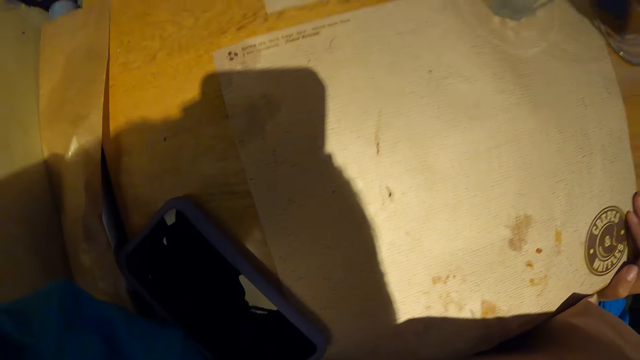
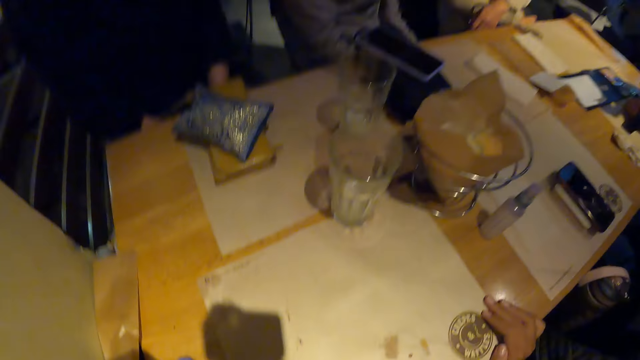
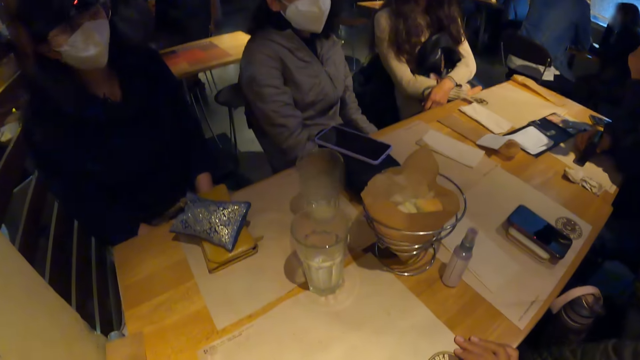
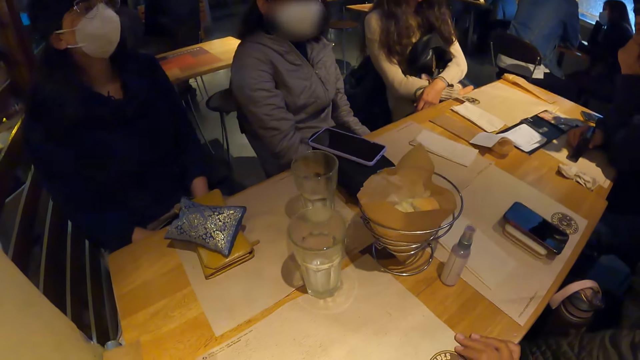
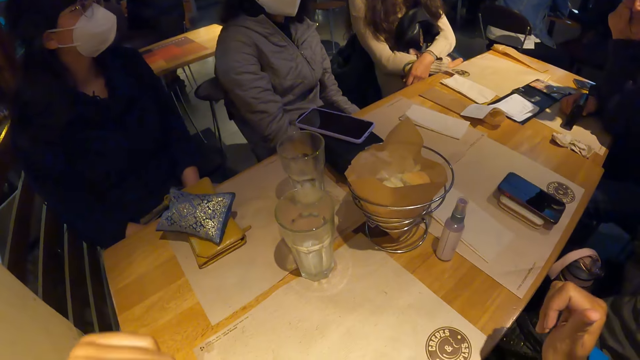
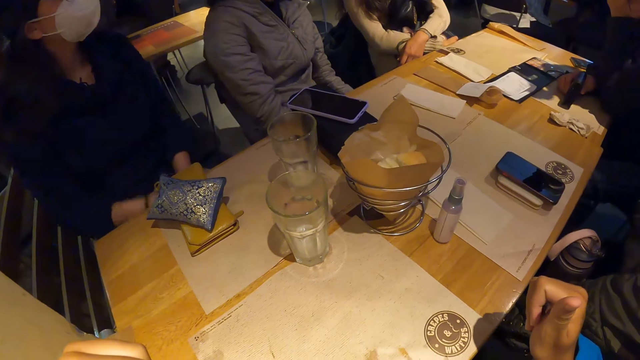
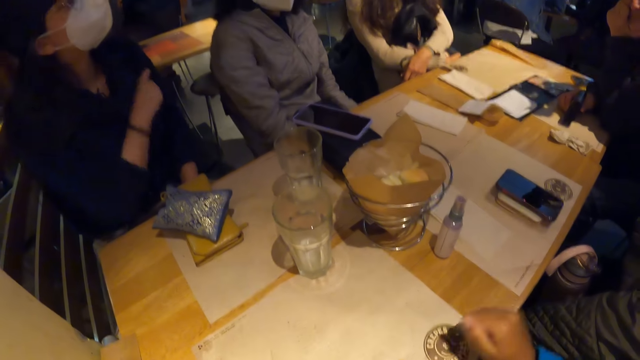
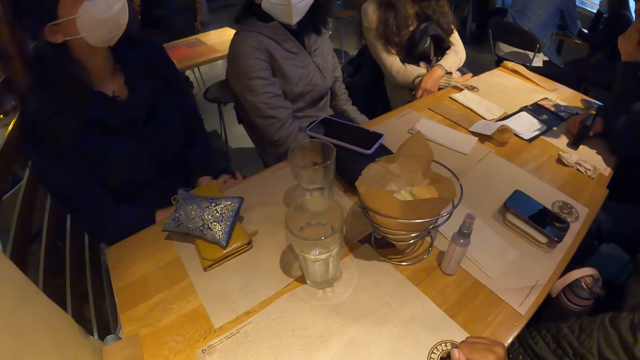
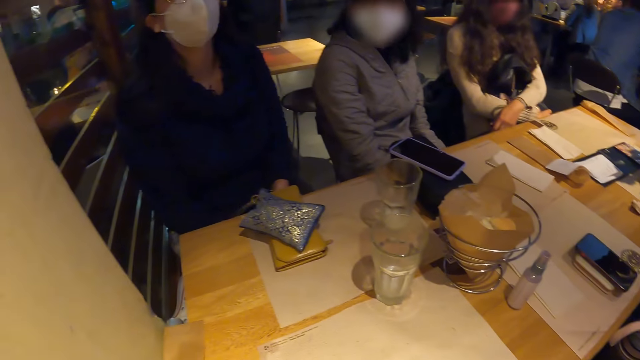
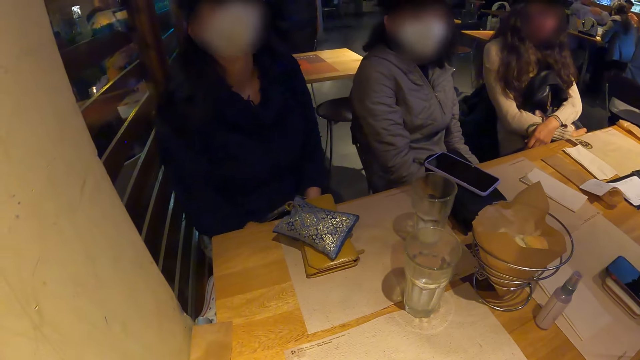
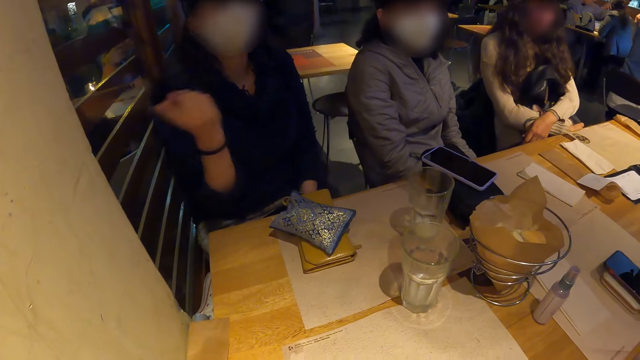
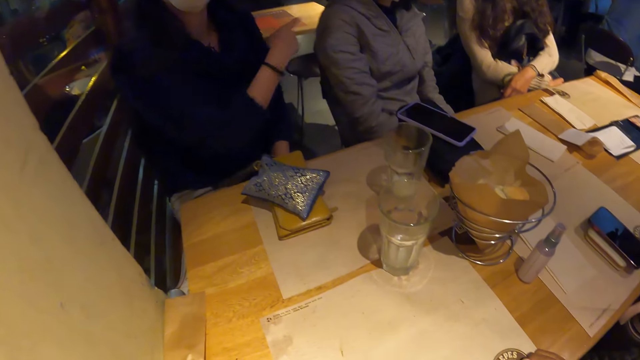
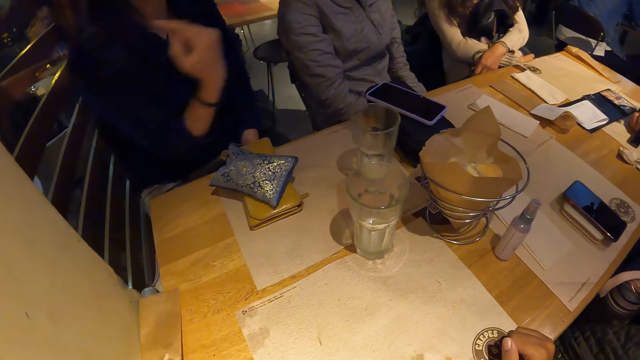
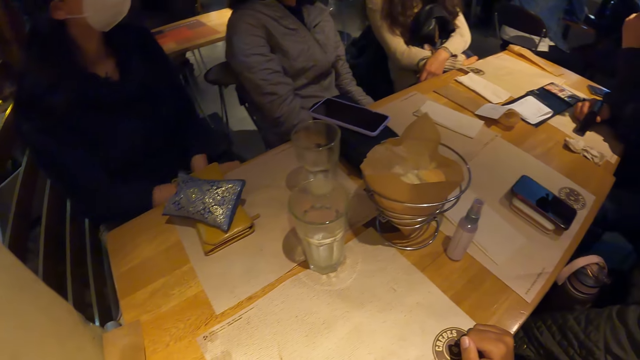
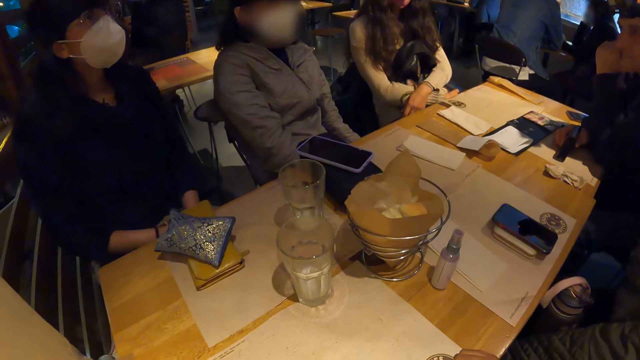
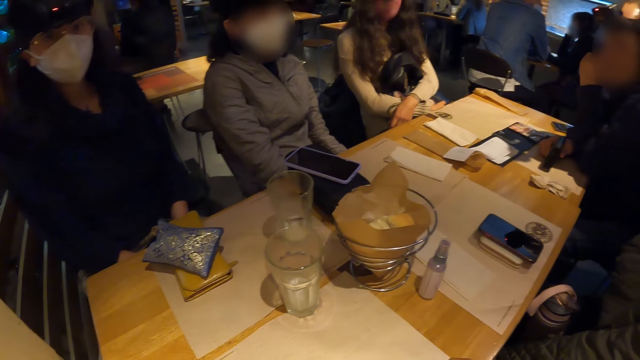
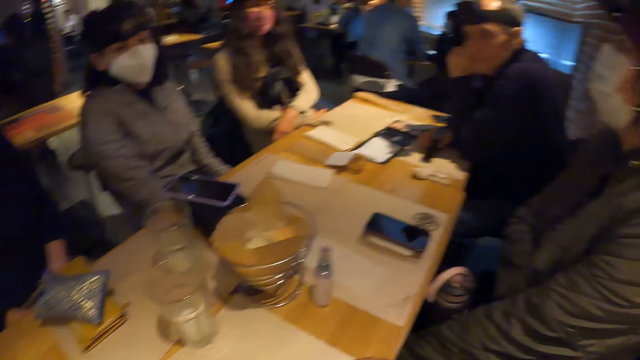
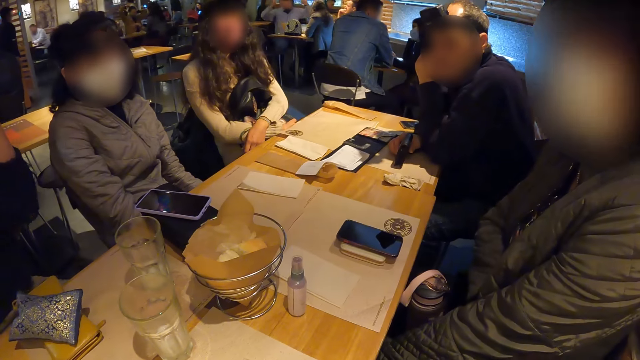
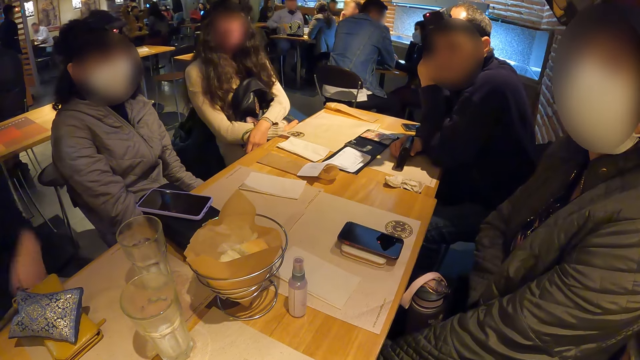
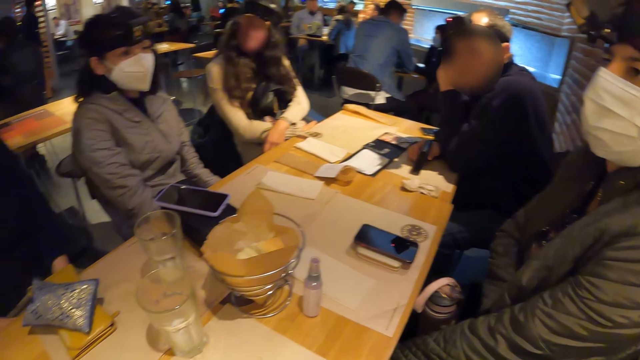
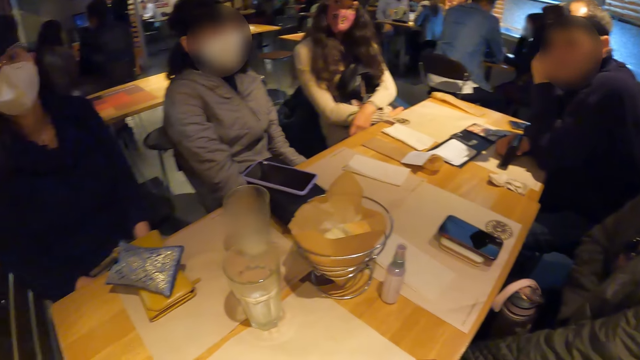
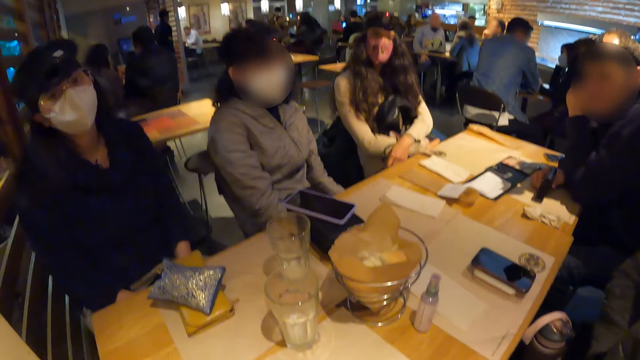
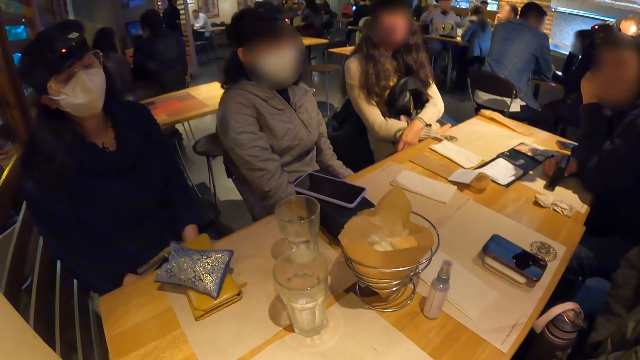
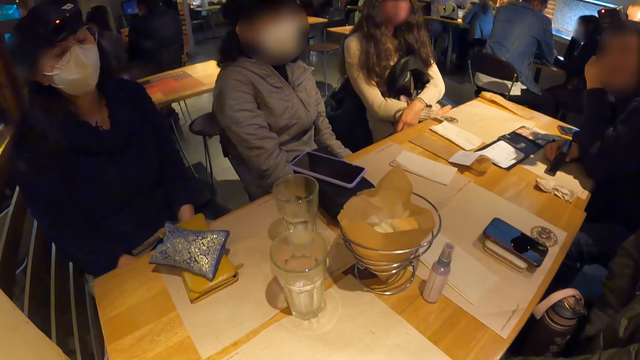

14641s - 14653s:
A person moves the hand on the table. A woman interacts with the camera wearer and the group of people. Another person points at a third person. The camera wearer moves the left hand up.

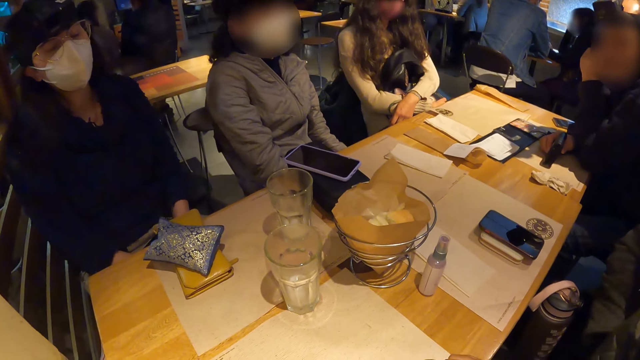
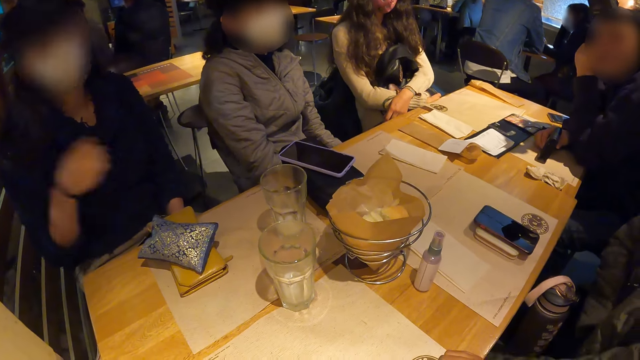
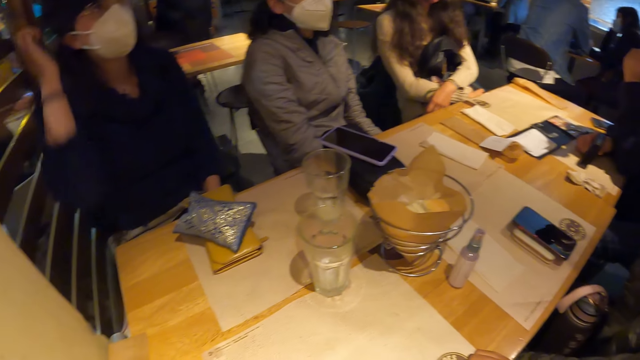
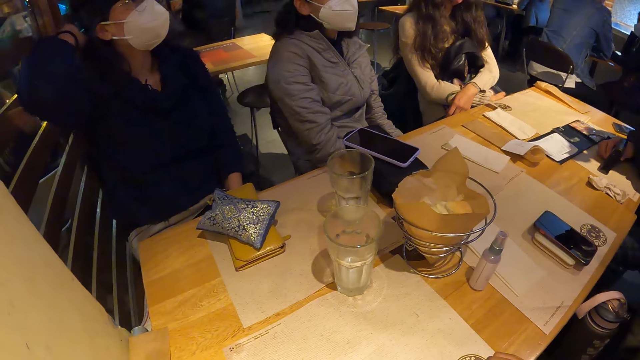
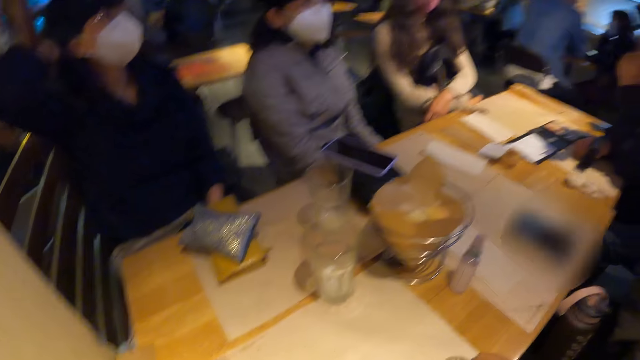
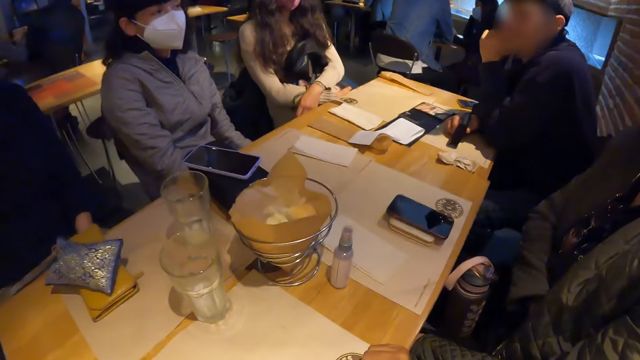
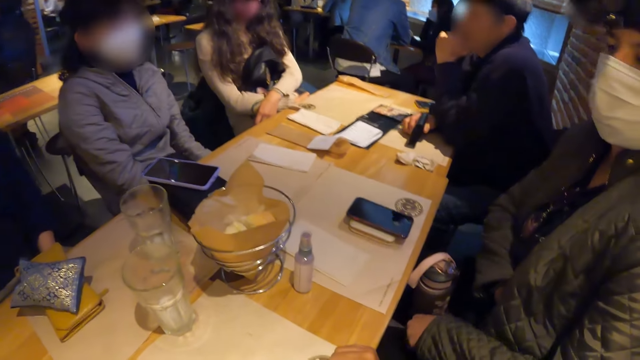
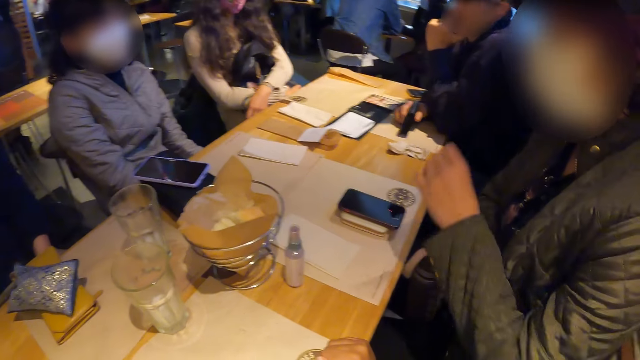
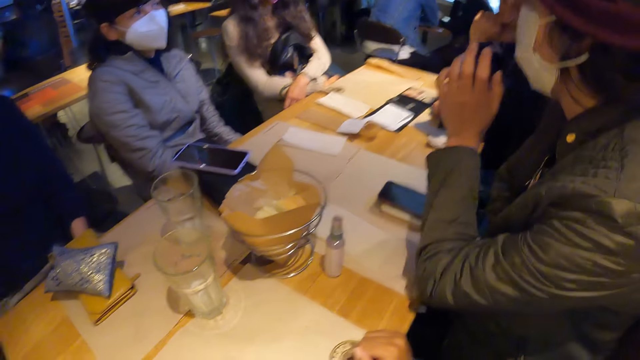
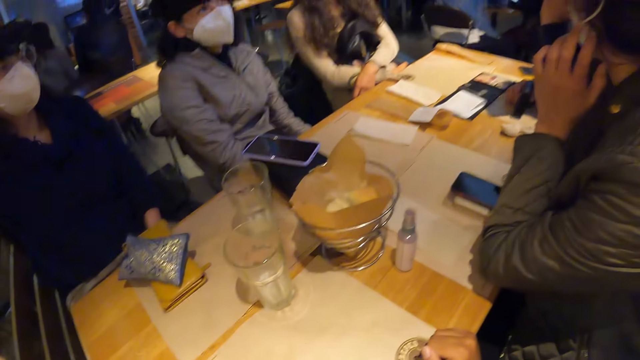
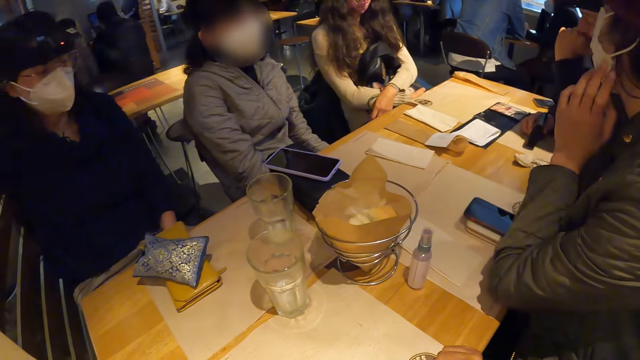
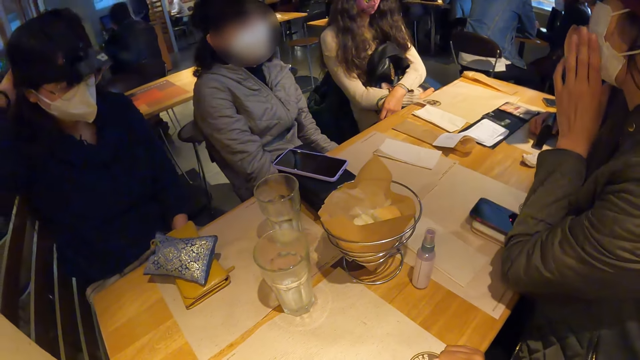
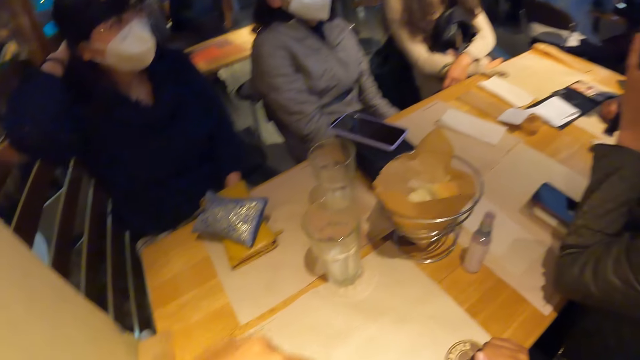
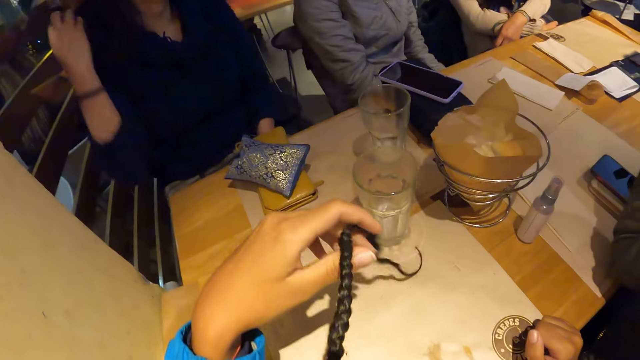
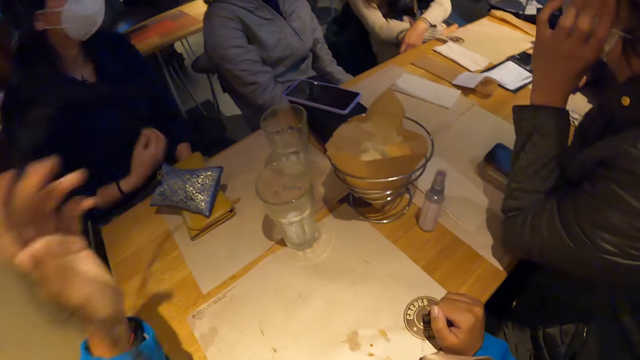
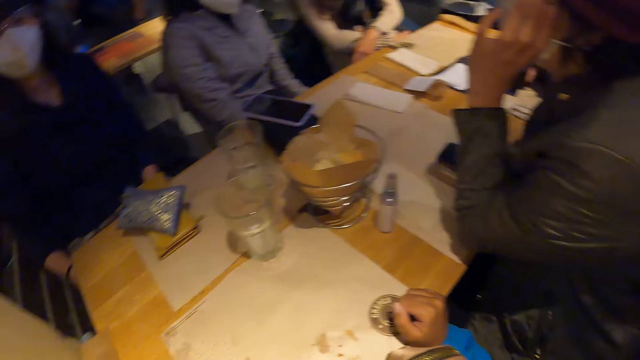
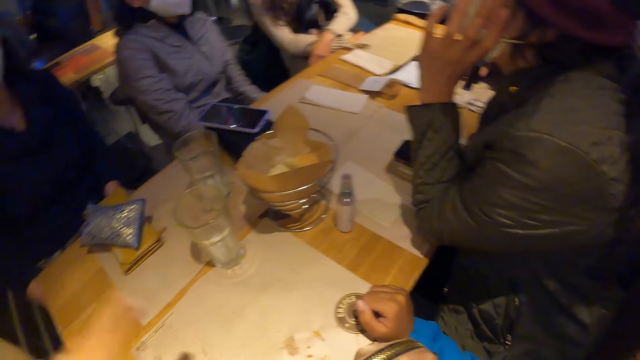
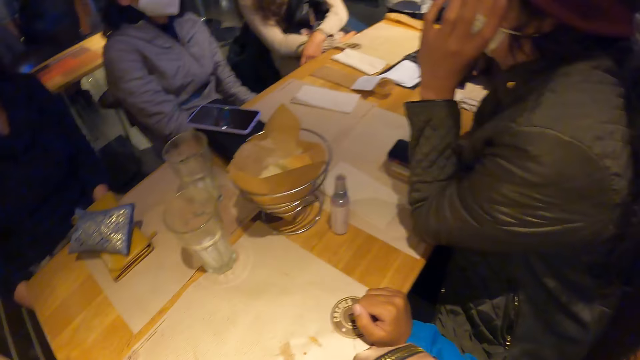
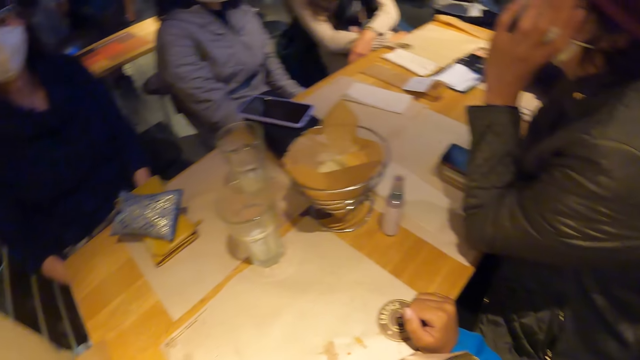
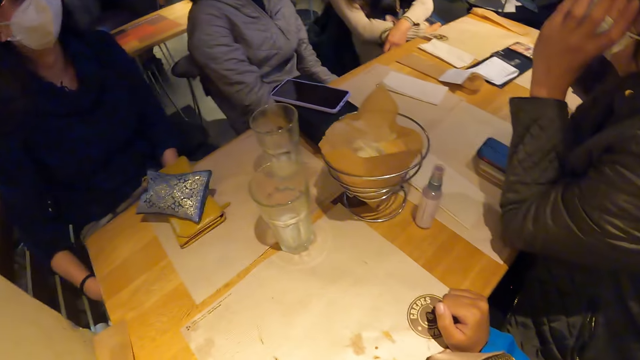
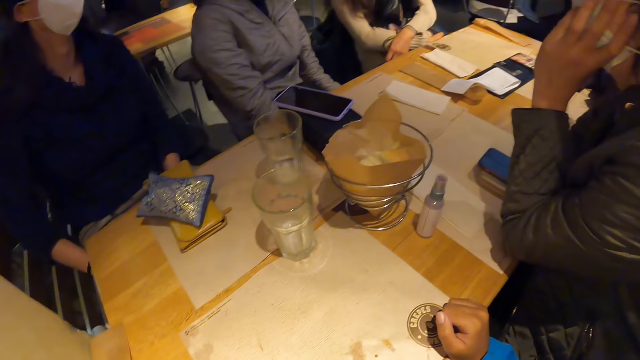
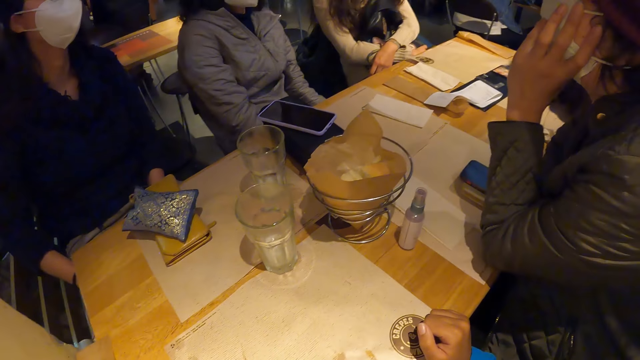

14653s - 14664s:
A person moves the hand on the hair. Another person moves the head. A third person touches the mask and moves the head. The camera wearer flips her hair with her left hand.
